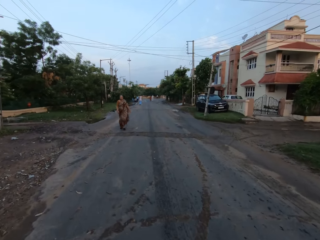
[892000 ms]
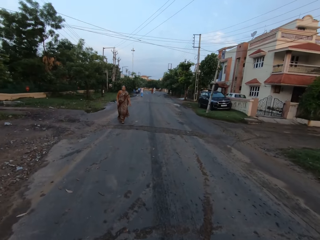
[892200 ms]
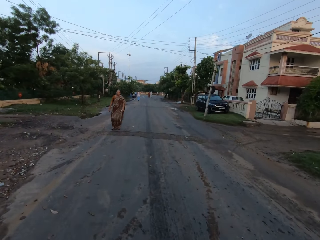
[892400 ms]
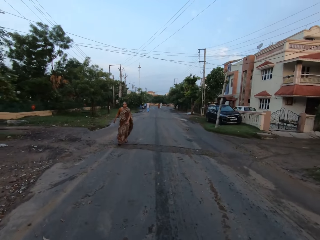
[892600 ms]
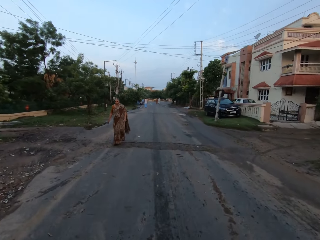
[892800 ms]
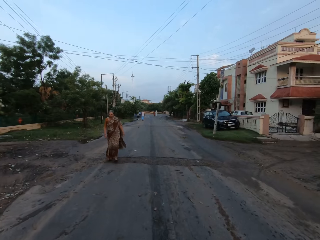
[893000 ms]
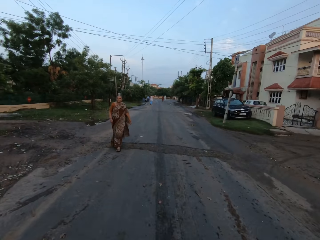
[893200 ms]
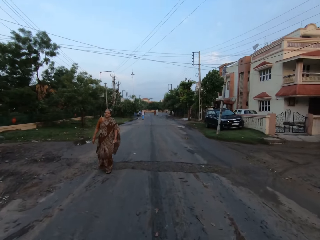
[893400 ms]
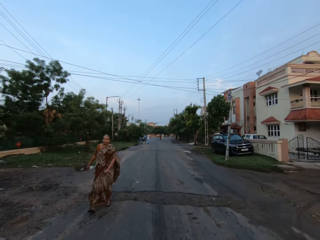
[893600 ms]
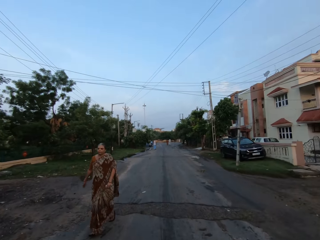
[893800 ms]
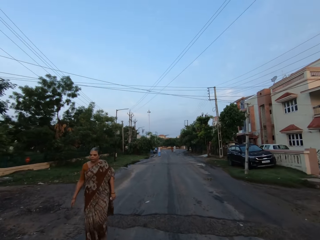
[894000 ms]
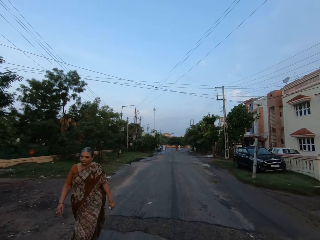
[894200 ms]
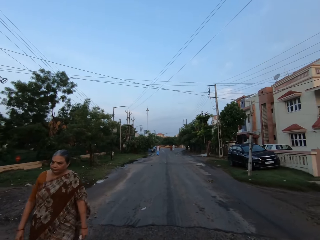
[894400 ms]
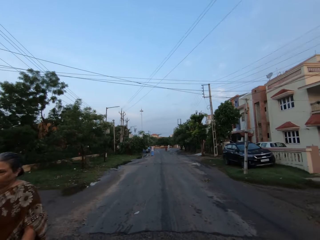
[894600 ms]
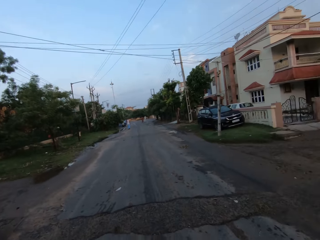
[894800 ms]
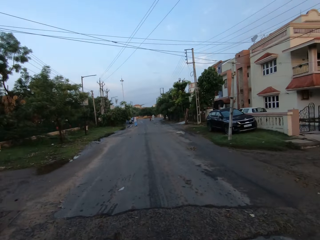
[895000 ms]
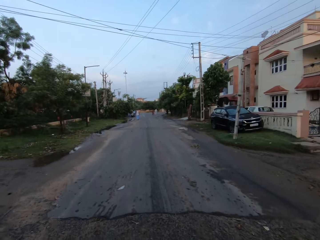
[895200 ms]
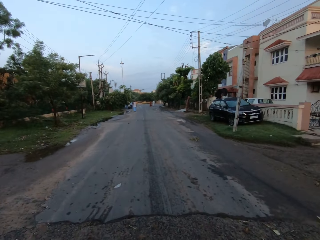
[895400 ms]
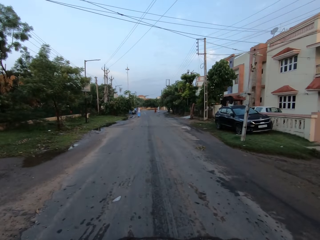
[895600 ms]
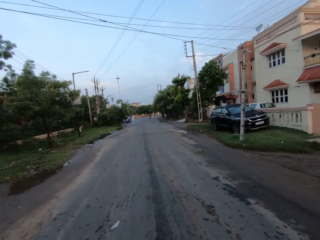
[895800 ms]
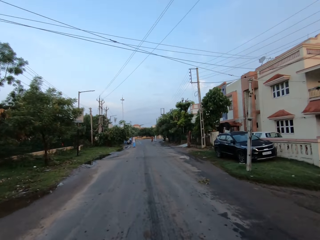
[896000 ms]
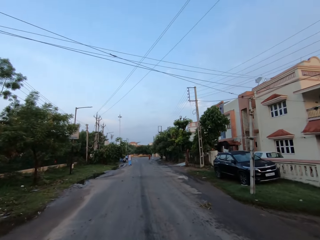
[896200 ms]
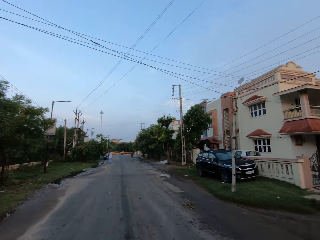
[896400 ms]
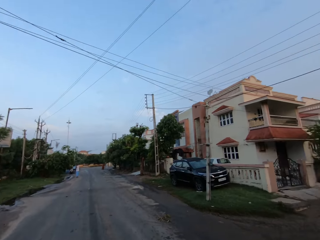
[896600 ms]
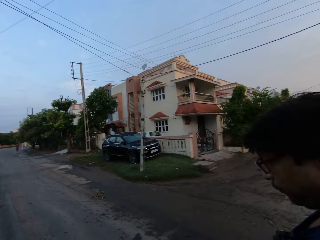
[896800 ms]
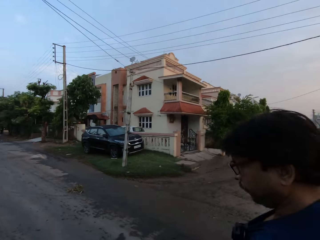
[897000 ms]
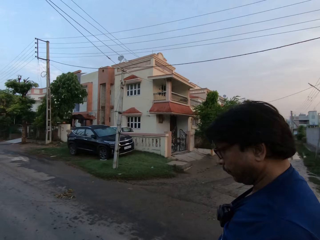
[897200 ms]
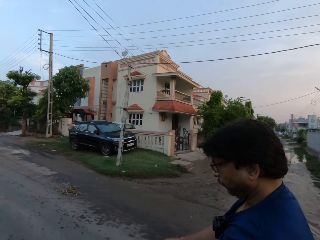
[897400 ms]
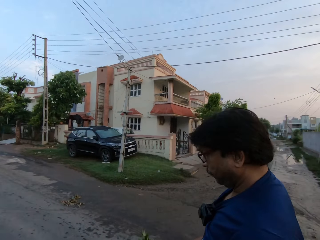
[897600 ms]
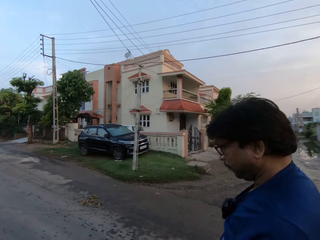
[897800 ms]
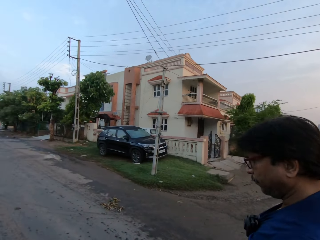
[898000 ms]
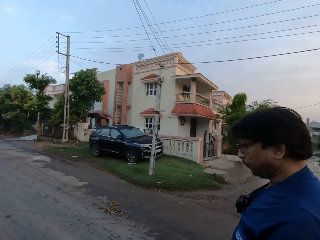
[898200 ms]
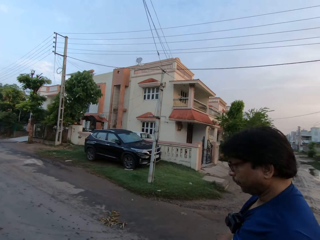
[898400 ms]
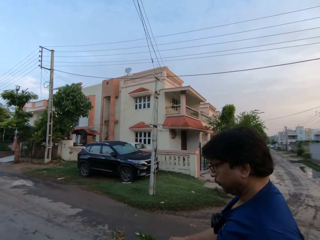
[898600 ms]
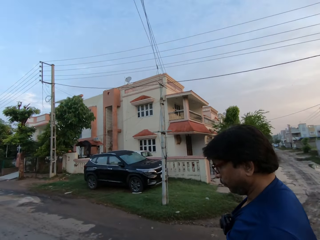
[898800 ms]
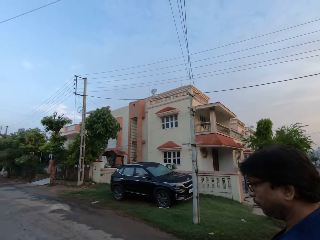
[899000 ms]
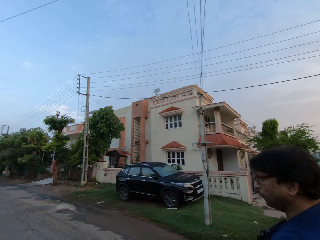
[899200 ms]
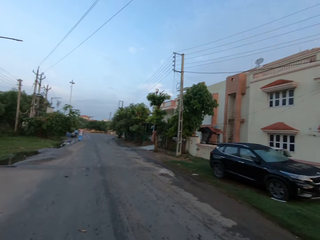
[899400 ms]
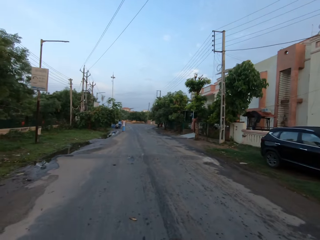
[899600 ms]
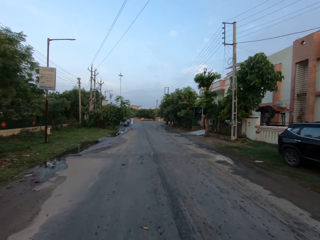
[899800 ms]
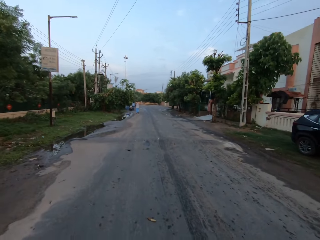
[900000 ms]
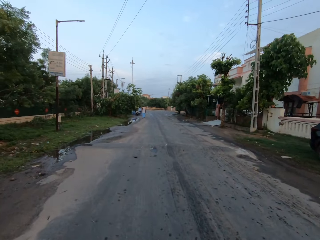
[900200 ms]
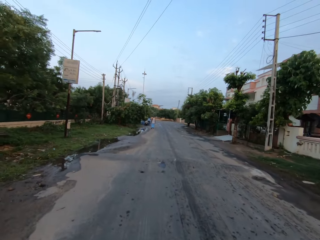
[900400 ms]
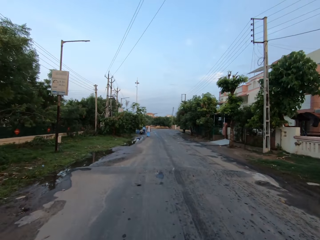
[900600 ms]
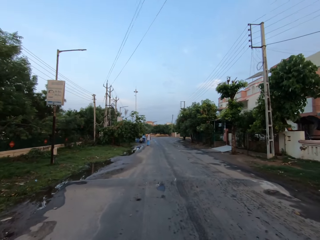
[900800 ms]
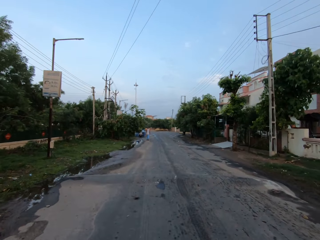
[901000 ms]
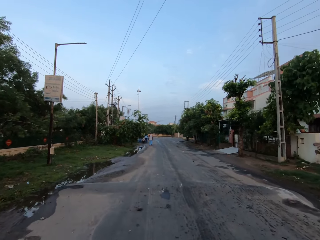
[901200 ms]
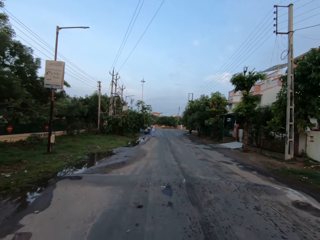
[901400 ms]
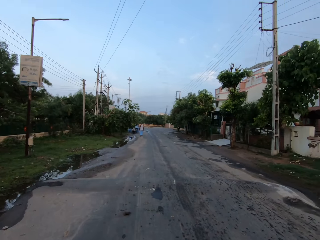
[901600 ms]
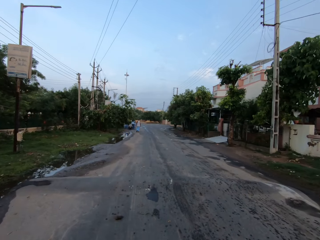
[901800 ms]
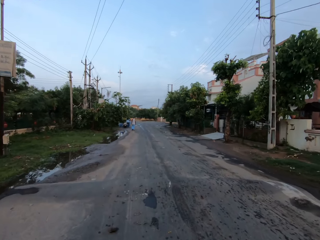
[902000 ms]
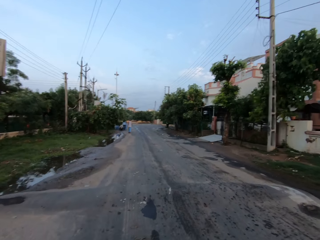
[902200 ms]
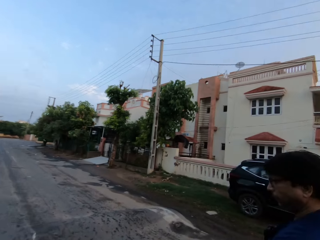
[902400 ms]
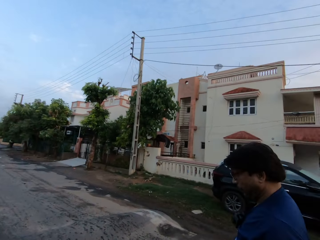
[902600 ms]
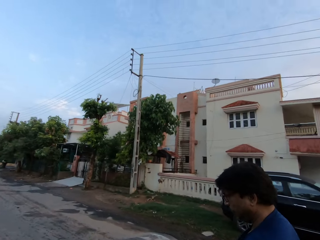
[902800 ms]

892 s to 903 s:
A woman walks past the camera wearer.

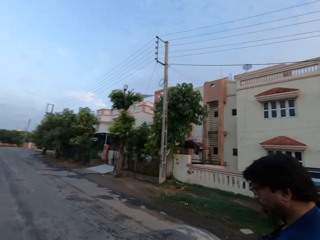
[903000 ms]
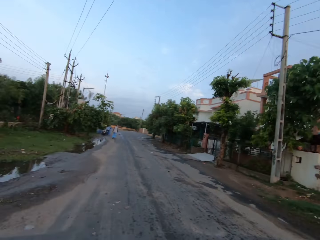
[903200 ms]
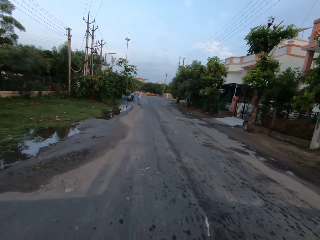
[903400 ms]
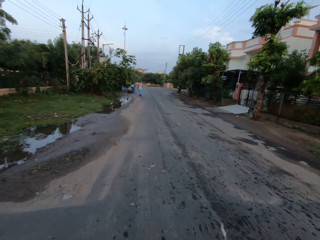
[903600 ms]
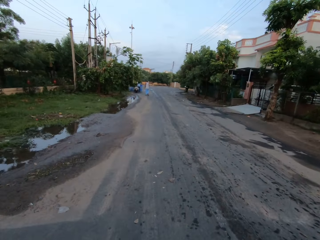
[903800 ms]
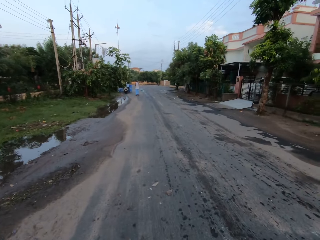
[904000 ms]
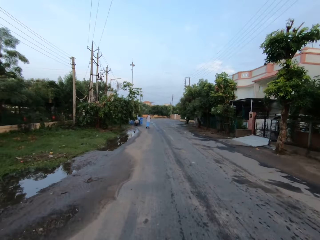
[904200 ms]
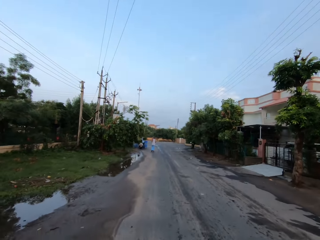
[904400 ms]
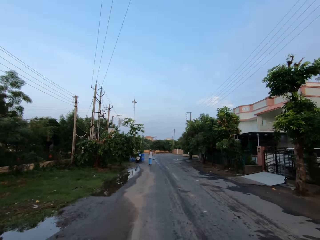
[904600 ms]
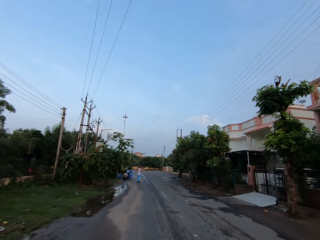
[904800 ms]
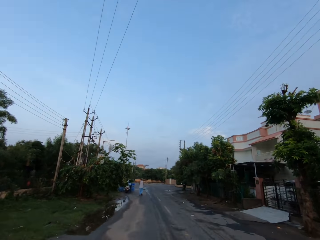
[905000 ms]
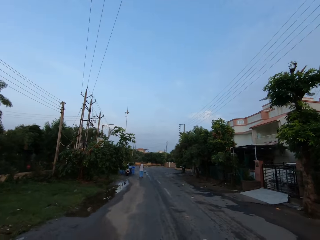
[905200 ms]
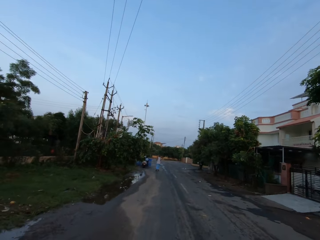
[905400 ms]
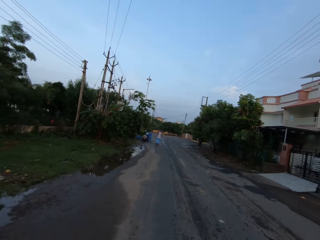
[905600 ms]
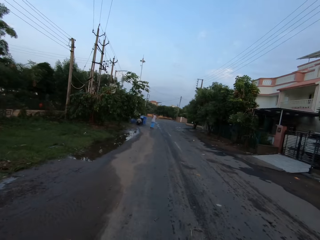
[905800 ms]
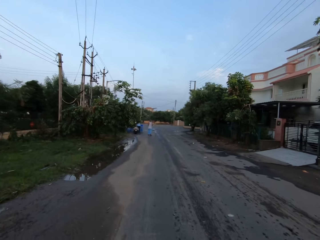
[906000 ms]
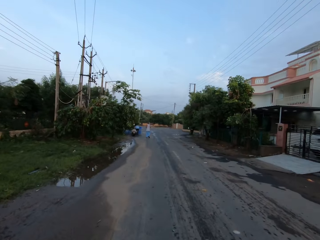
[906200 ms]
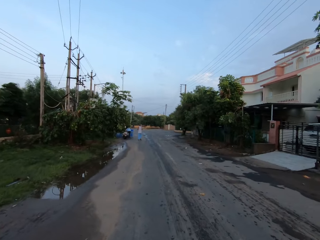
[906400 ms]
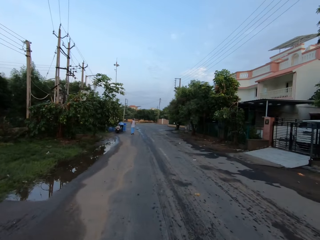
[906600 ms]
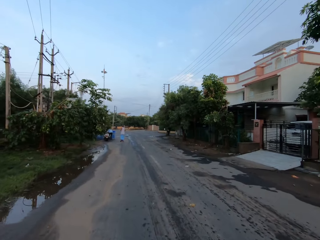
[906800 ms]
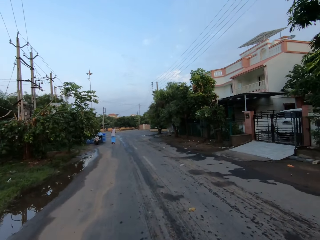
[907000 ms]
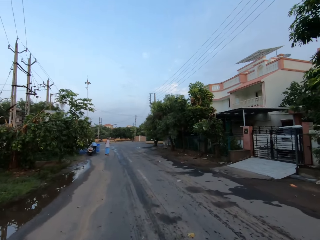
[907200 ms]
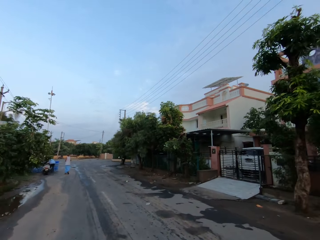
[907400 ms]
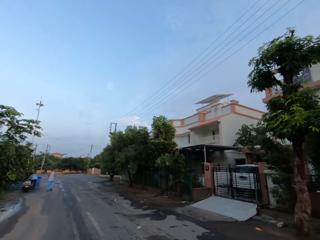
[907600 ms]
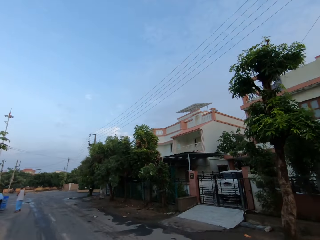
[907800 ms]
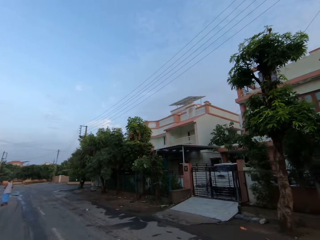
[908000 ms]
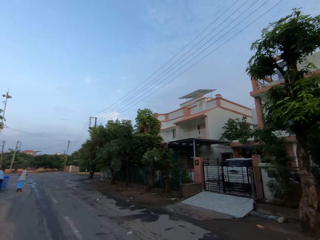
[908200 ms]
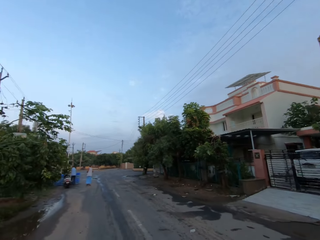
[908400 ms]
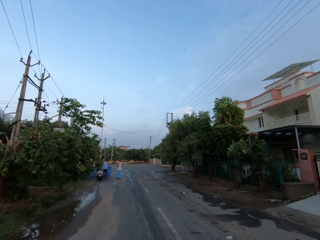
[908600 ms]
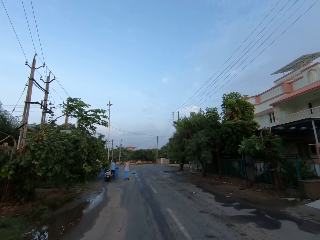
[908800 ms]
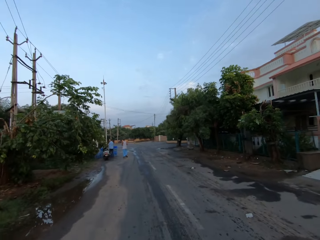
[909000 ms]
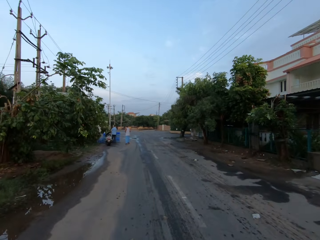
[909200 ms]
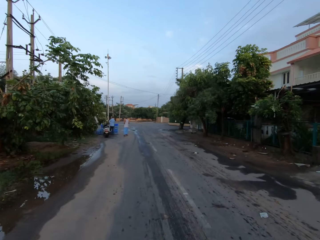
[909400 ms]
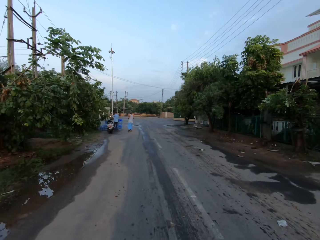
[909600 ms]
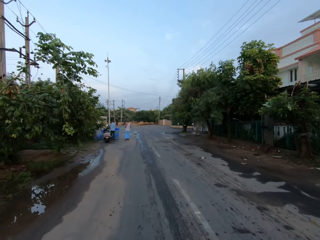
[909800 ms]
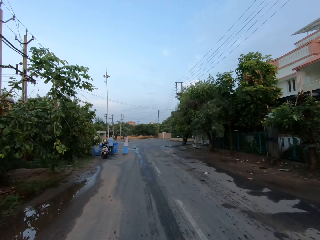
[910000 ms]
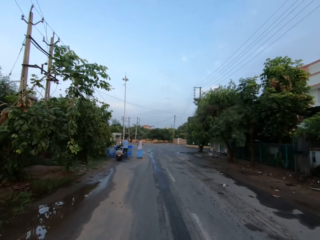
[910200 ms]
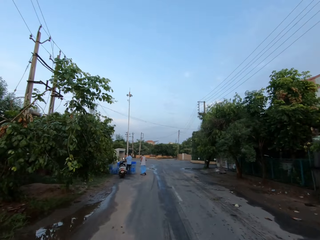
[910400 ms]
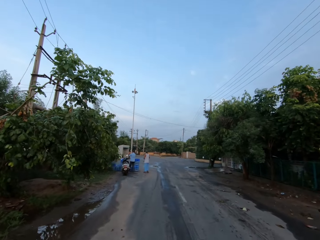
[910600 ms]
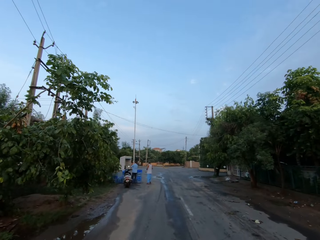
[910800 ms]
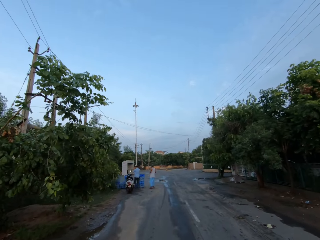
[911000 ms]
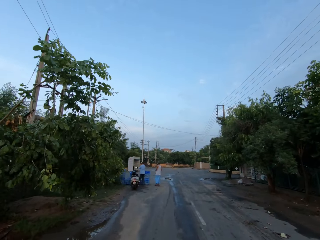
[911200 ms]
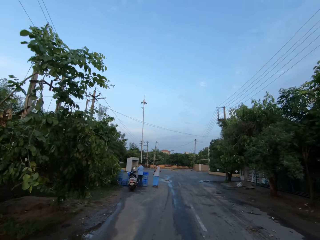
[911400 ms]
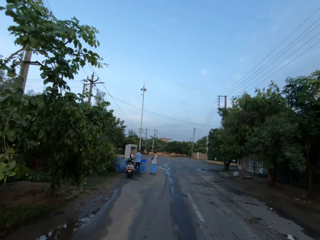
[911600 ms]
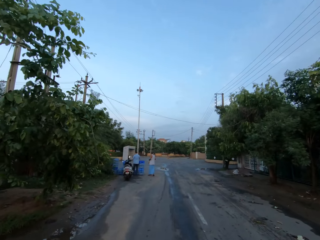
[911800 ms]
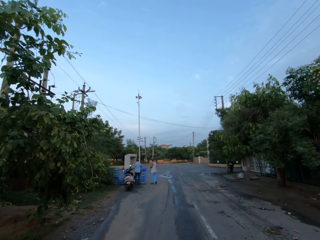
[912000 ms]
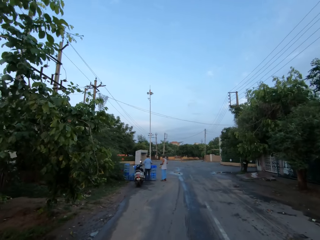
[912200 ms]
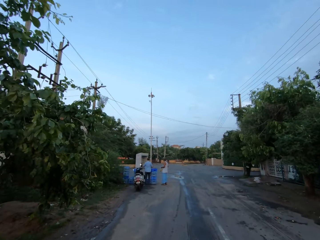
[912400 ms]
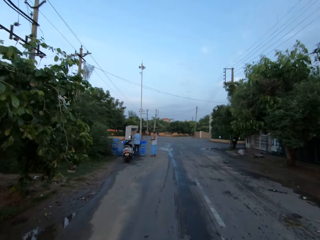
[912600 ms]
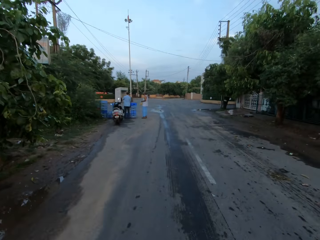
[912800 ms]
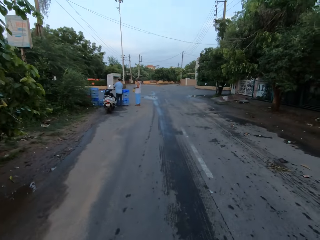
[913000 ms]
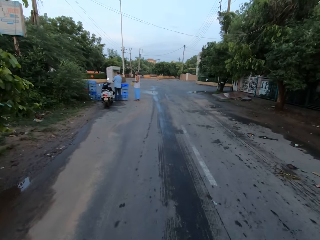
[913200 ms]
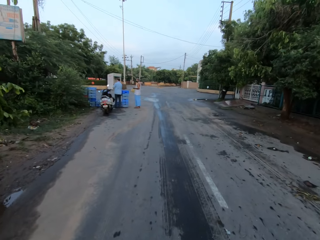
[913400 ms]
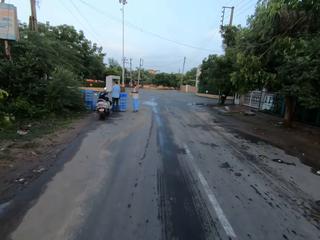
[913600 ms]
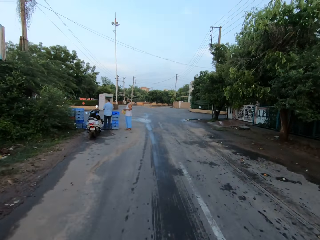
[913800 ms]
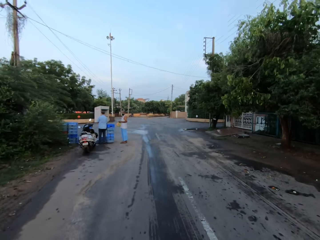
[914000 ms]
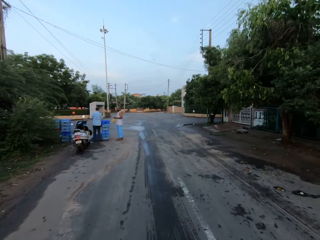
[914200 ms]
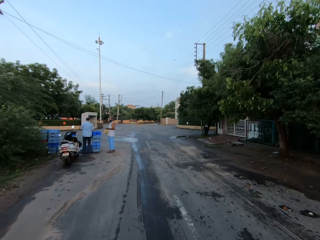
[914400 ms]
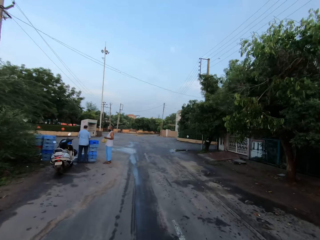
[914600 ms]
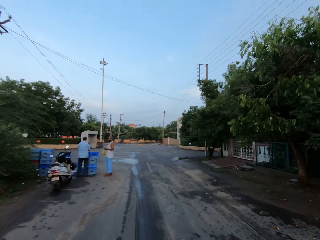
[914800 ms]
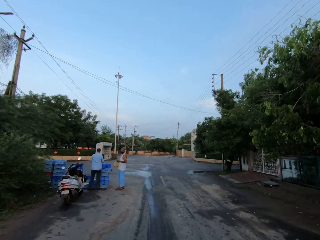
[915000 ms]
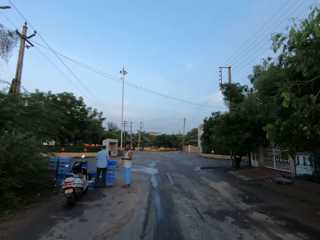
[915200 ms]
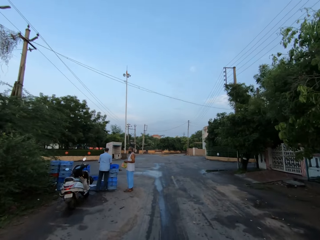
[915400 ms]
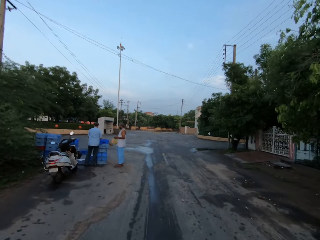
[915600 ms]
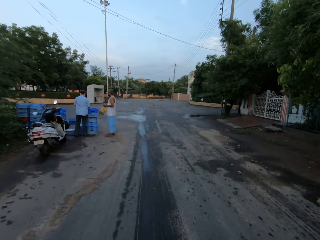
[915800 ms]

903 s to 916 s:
The camera wearer walks on the road. They converse with a man. The man holds a plastic bag in both hands.
